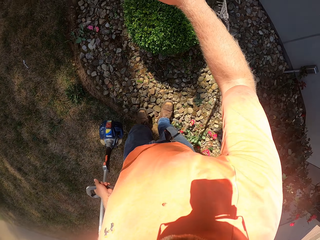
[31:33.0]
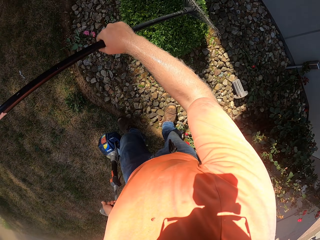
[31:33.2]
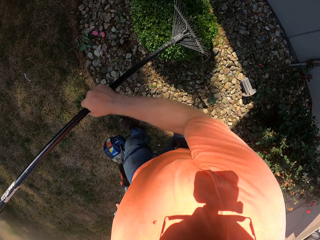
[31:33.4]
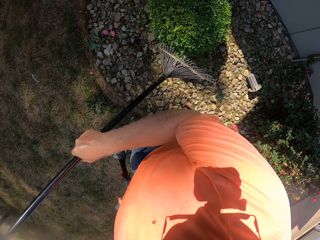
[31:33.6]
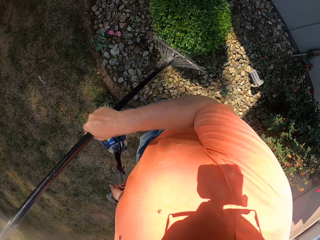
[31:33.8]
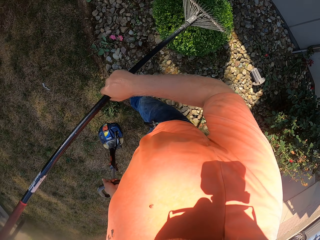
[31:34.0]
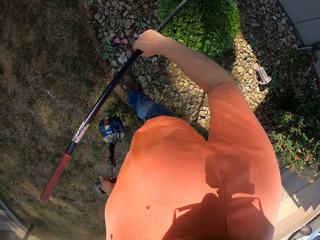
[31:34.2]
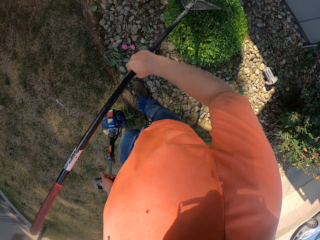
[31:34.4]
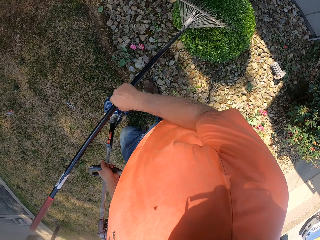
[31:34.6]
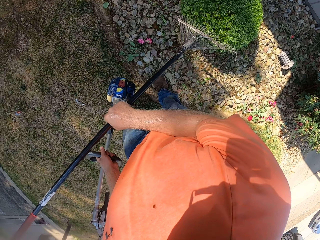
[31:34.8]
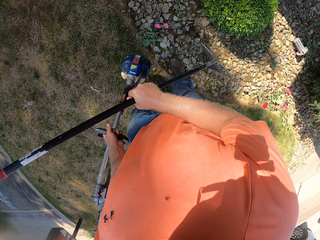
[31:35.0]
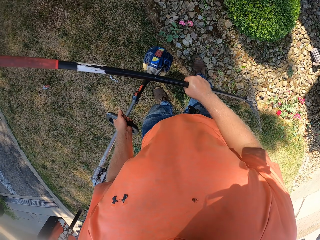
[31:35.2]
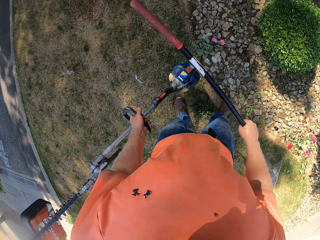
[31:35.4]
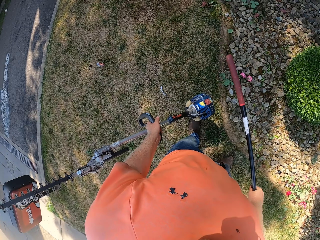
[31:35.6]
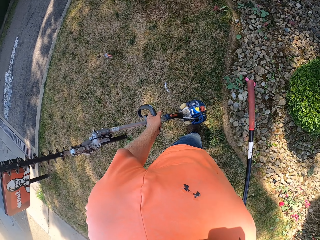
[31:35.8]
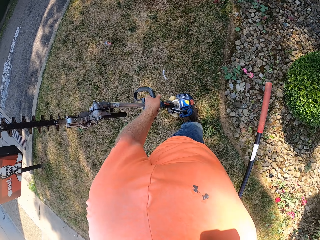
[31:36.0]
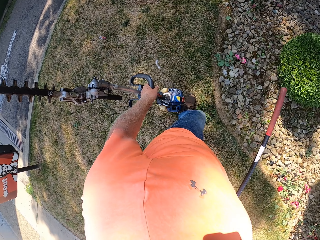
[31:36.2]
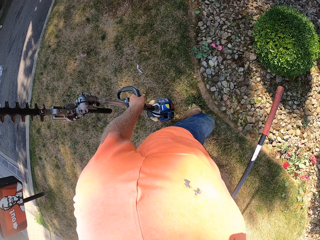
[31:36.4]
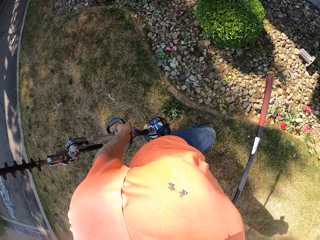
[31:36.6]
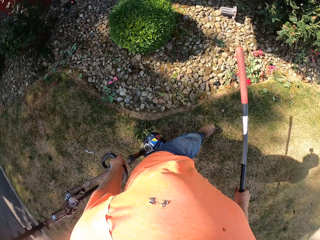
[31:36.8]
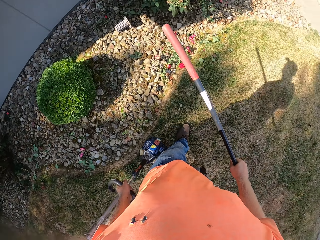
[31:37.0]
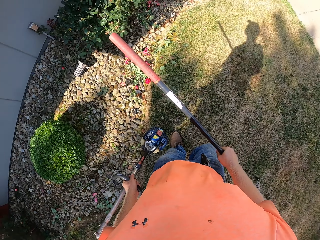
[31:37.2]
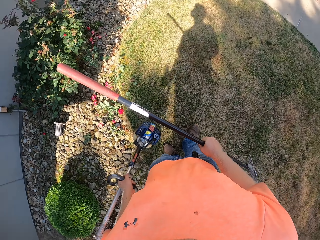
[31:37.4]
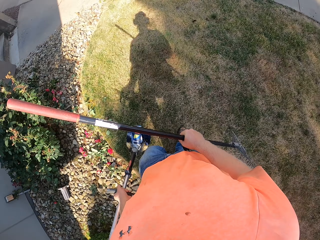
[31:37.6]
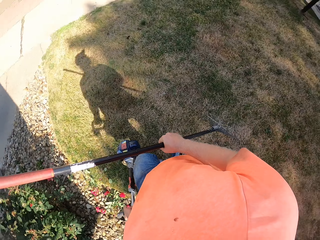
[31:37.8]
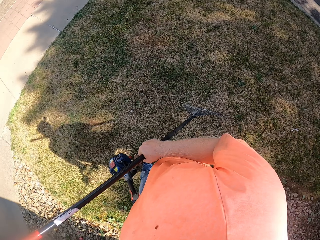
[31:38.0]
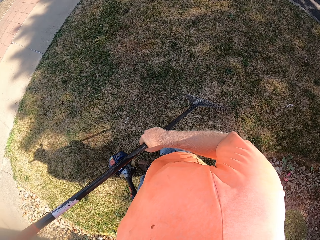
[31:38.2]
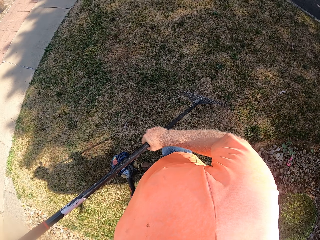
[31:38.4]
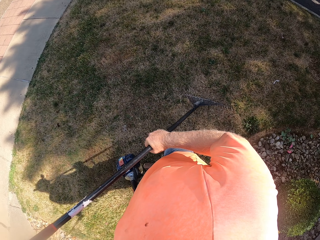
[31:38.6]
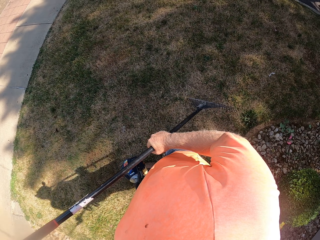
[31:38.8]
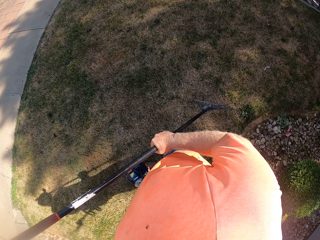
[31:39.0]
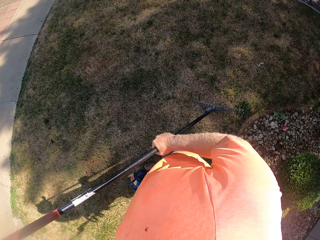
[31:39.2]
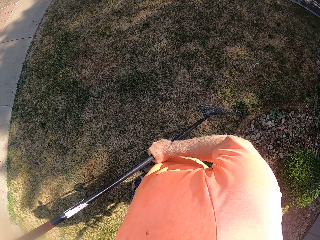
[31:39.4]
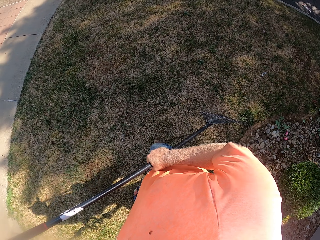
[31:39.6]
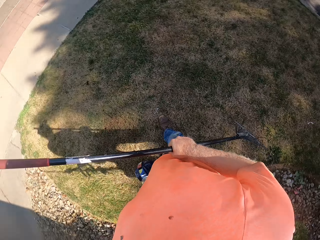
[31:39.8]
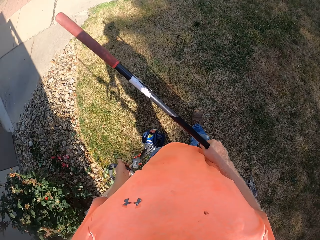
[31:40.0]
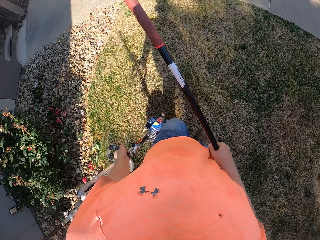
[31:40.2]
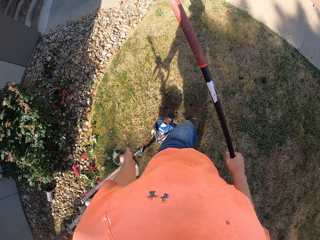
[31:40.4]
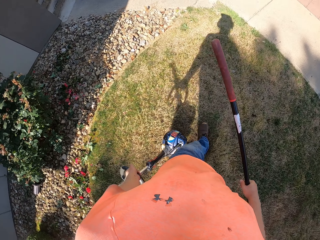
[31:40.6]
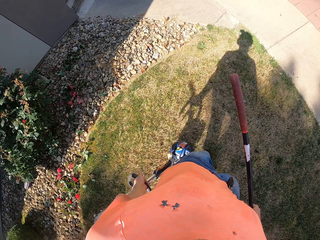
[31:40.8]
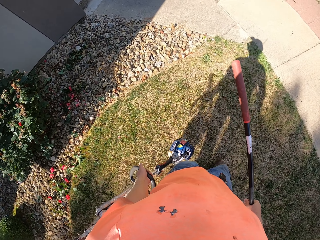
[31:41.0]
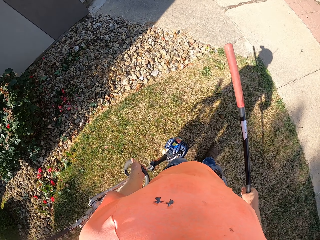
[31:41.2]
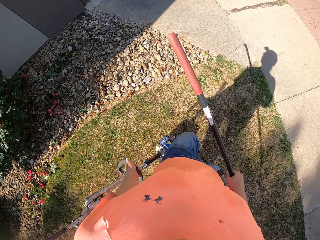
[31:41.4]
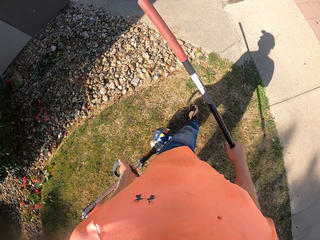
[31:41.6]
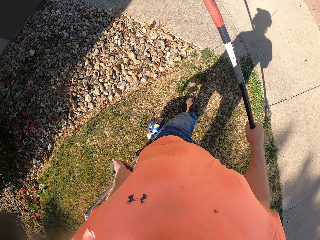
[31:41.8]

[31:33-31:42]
The camera wearer rakes the hedge bush with the rake in his right hand. He holds the rake. He walks in the garden.

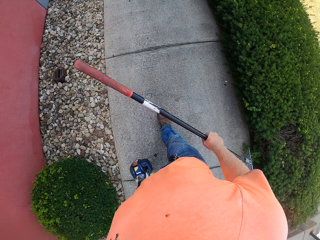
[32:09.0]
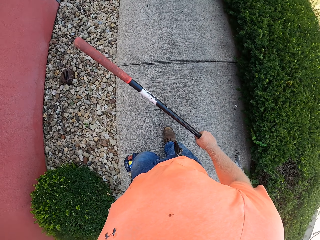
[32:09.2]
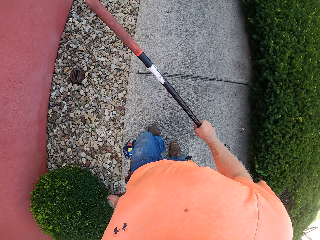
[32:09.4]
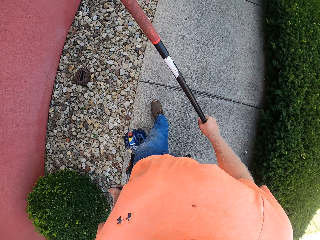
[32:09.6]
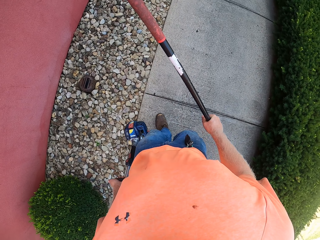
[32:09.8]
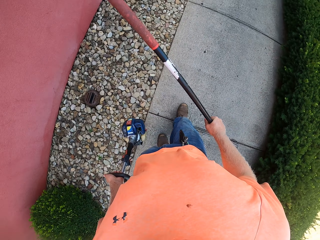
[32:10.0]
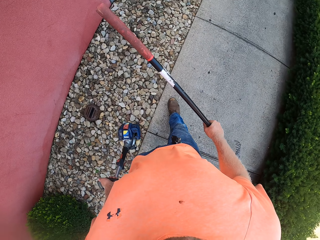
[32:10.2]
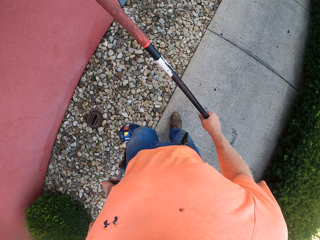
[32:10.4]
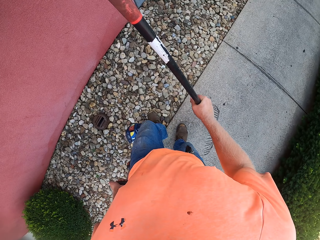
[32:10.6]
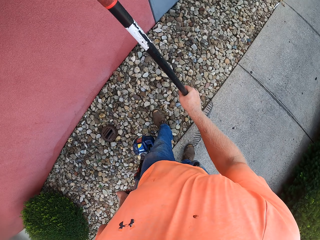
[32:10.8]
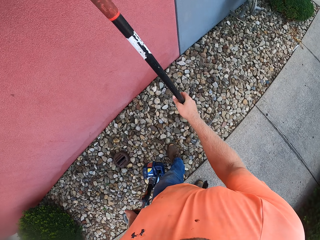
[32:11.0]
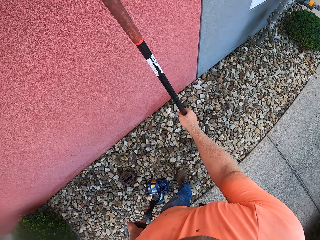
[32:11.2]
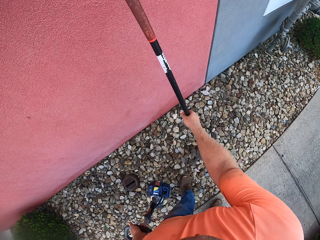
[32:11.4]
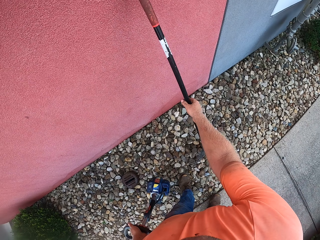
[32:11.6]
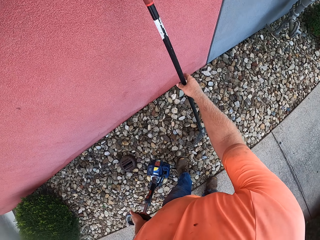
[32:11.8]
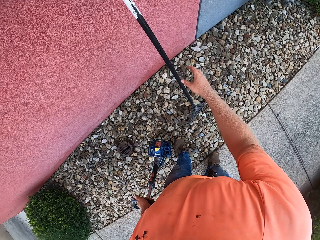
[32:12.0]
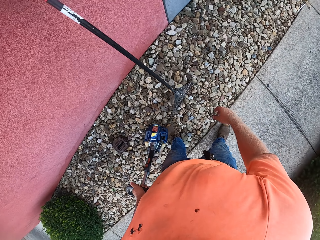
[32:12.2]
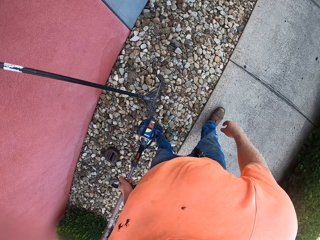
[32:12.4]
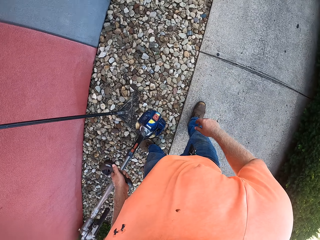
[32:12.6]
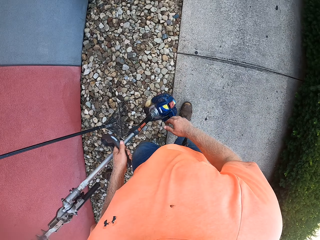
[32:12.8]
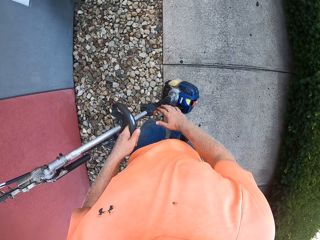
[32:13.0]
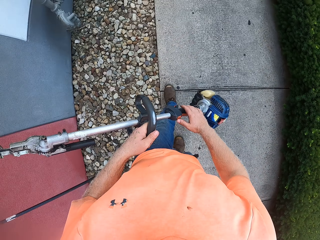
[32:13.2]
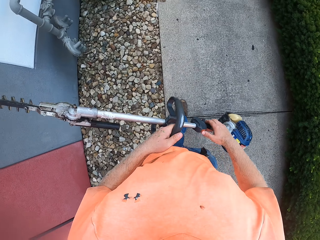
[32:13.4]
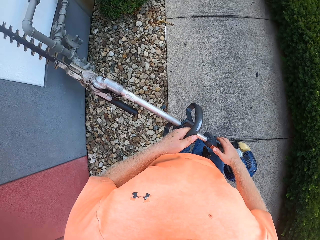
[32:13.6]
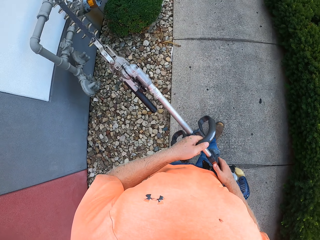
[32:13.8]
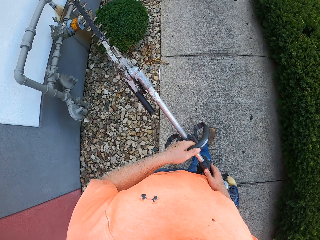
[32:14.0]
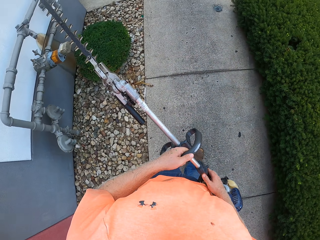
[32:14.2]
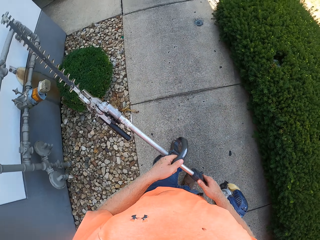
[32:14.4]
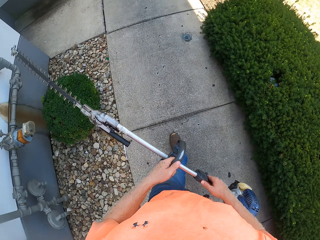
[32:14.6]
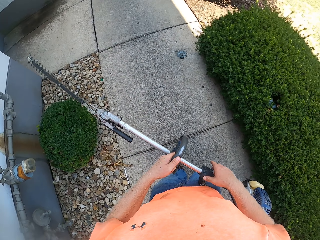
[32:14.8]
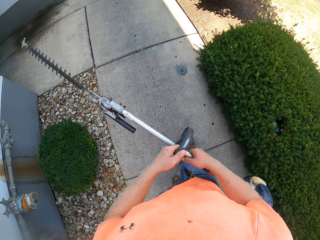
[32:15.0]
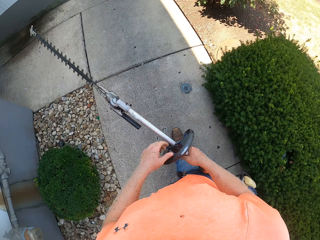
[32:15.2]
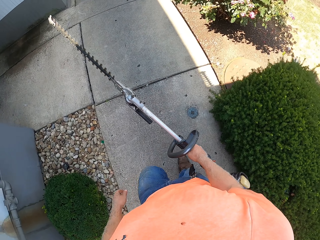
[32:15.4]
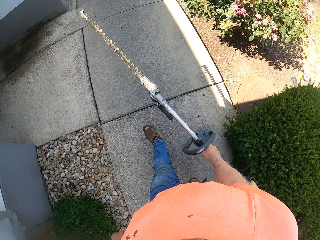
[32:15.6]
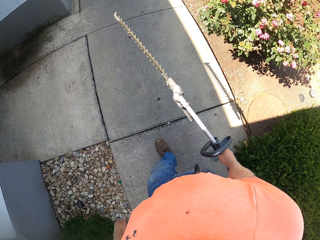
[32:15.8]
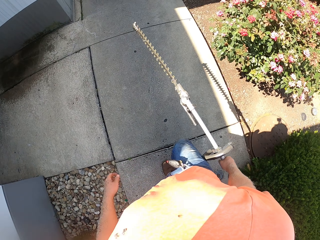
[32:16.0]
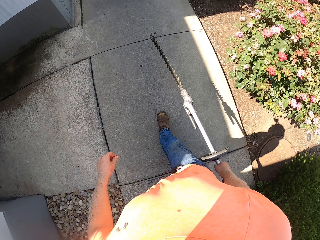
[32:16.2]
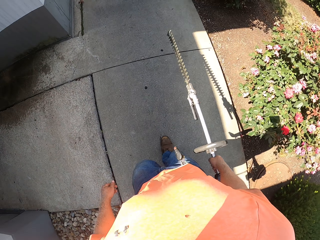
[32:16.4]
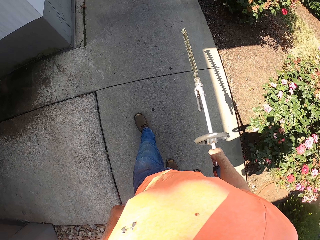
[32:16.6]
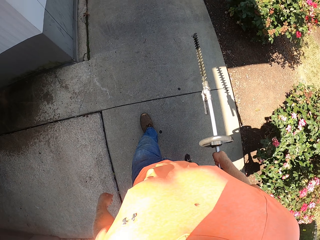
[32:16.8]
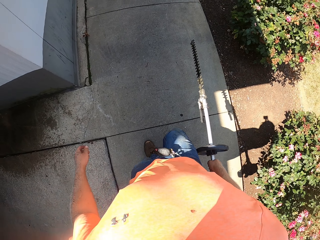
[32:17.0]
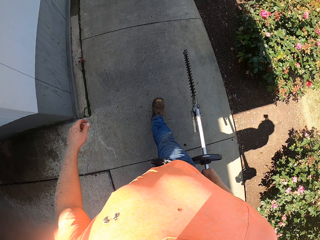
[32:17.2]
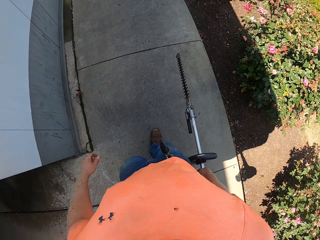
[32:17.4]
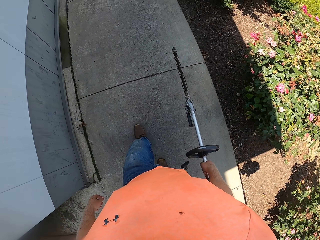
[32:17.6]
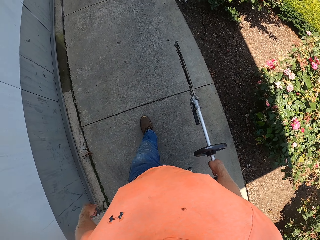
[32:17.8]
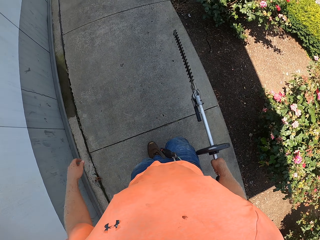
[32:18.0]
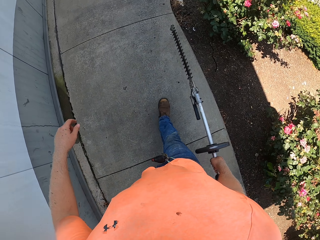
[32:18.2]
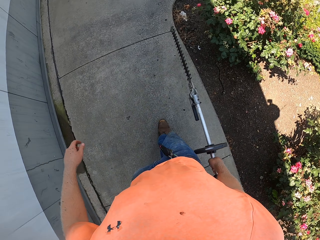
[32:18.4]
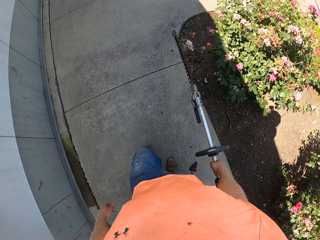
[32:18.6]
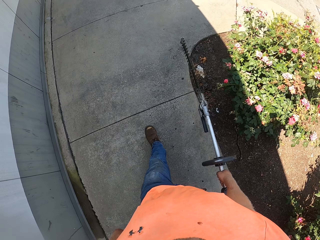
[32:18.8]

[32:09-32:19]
The camera wearer drops the rake against a wall with his right hand. He holds the pole trimmer with both hands. He walks towards a truck in the compound.

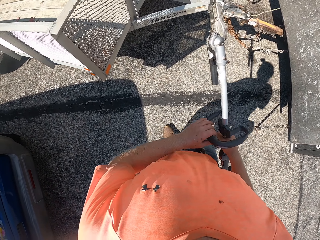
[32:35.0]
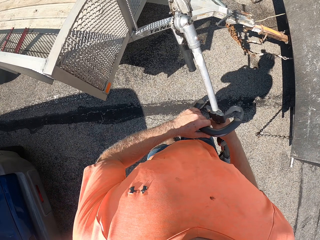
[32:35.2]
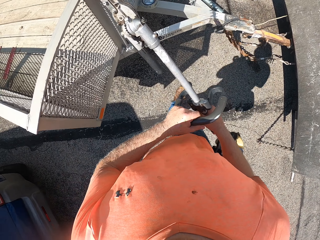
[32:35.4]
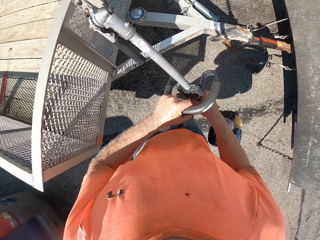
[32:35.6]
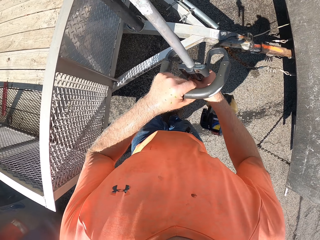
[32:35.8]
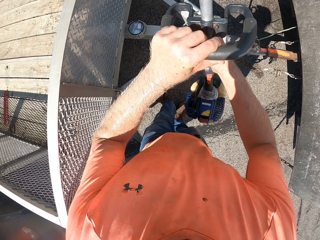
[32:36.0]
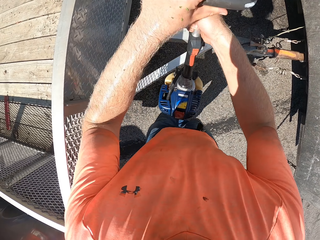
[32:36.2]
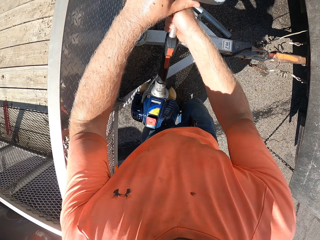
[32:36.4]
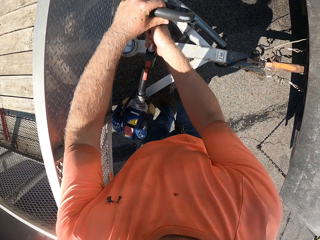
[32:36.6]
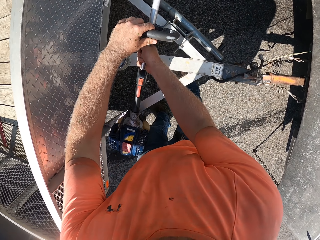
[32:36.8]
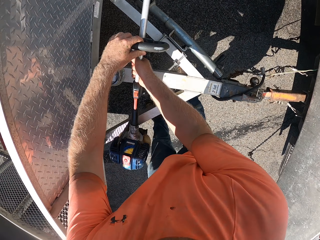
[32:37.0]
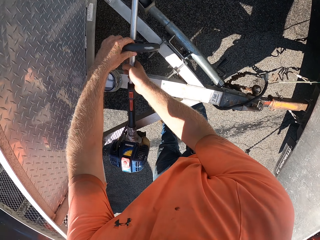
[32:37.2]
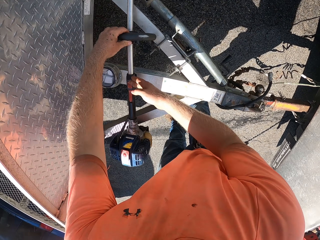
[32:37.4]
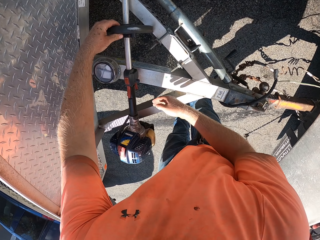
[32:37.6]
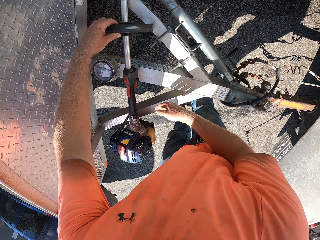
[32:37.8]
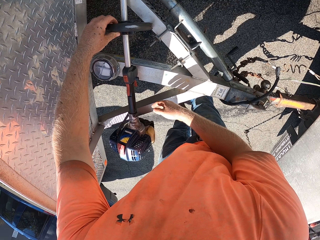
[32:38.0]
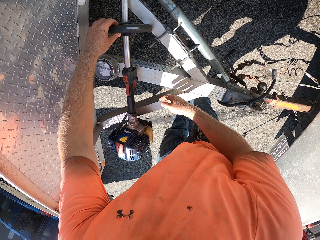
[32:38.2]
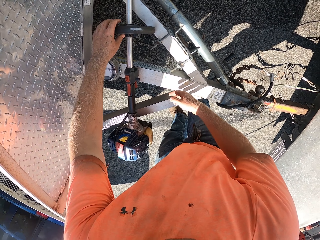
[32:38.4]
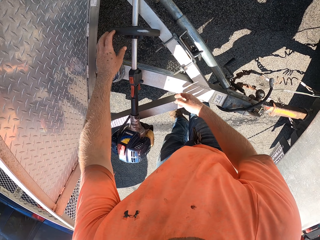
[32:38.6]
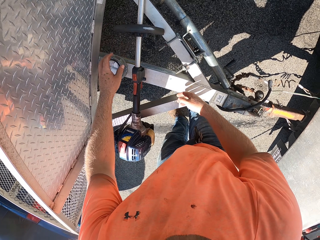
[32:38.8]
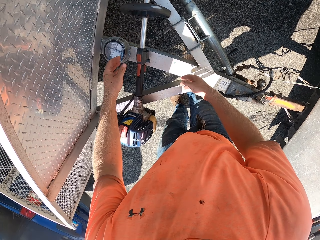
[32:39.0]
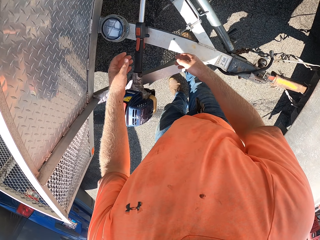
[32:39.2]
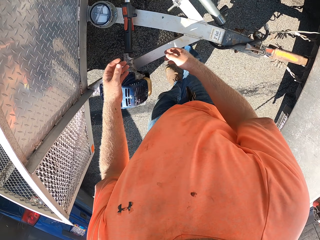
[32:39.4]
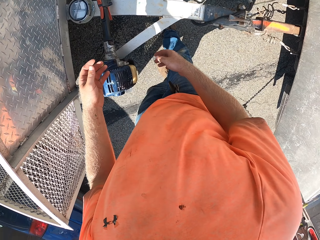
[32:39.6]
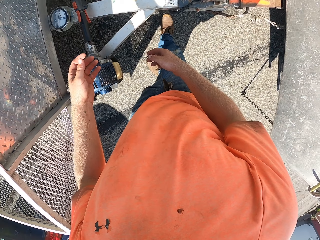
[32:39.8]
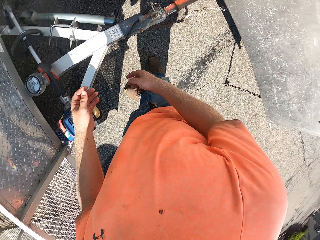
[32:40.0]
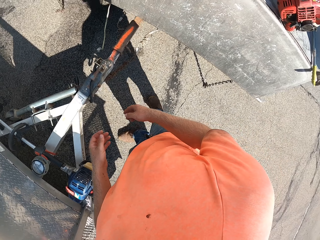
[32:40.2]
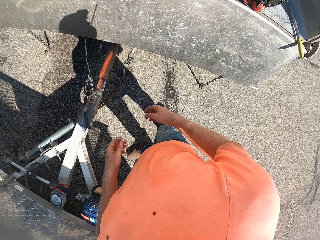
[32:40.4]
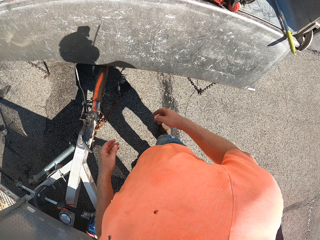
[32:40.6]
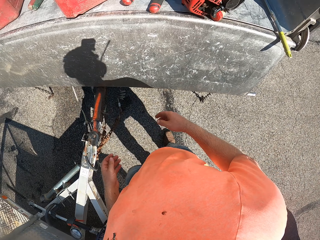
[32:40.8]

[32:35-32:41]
The camera wearer places the pole trimmer on a truck hitch with both hands.
